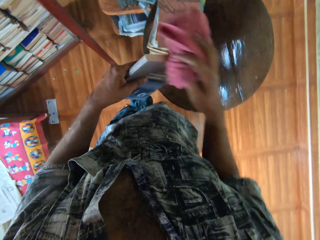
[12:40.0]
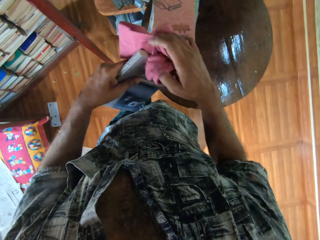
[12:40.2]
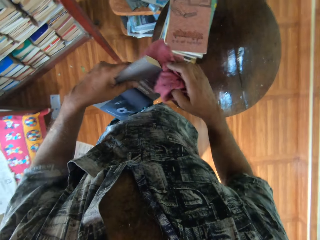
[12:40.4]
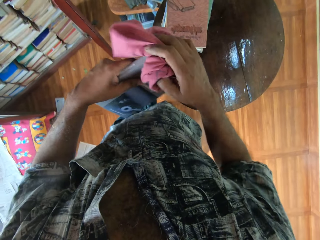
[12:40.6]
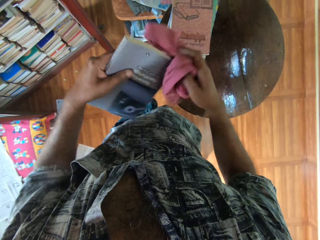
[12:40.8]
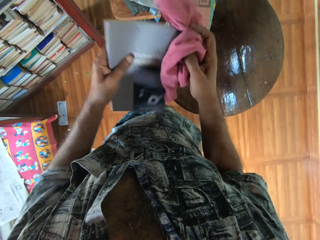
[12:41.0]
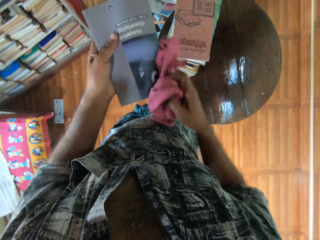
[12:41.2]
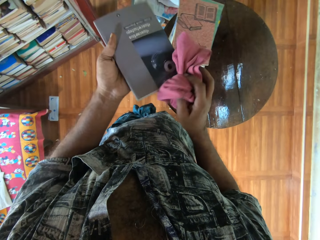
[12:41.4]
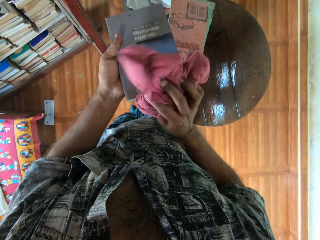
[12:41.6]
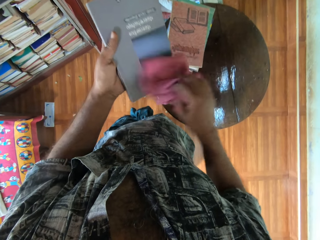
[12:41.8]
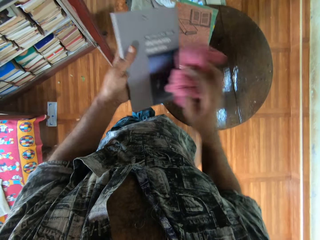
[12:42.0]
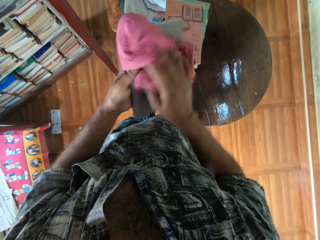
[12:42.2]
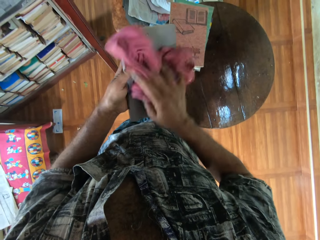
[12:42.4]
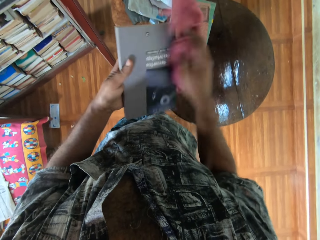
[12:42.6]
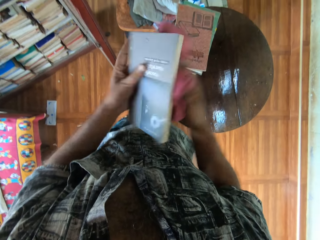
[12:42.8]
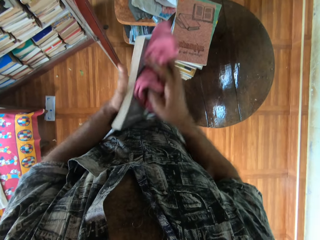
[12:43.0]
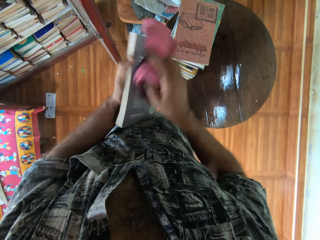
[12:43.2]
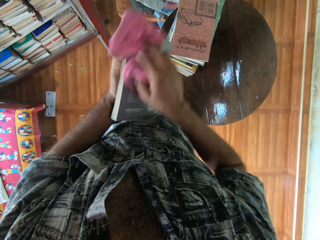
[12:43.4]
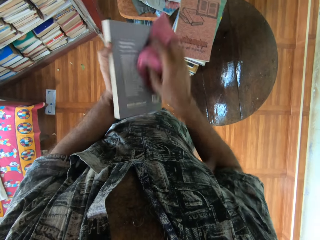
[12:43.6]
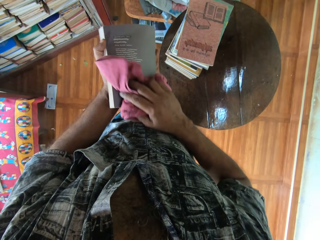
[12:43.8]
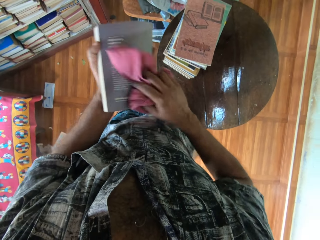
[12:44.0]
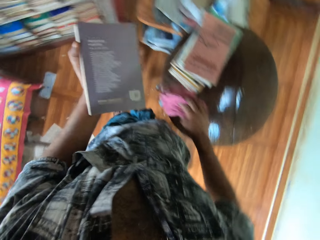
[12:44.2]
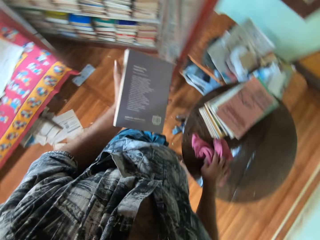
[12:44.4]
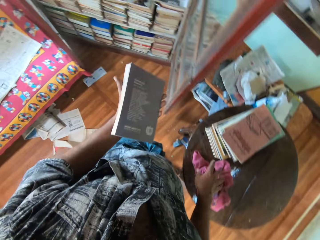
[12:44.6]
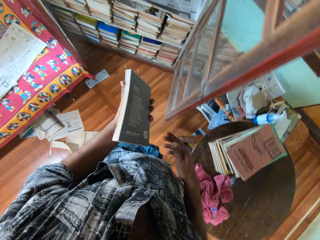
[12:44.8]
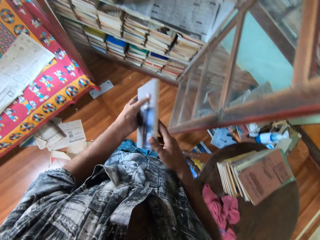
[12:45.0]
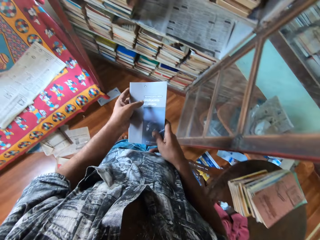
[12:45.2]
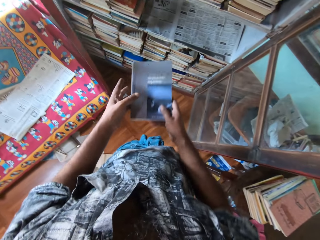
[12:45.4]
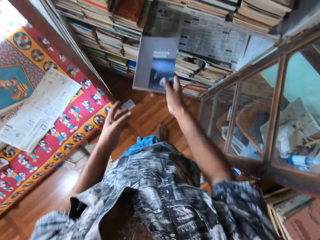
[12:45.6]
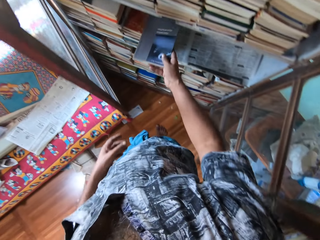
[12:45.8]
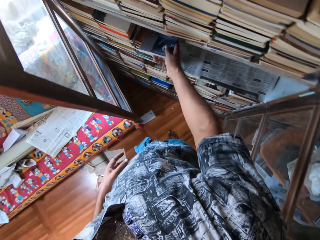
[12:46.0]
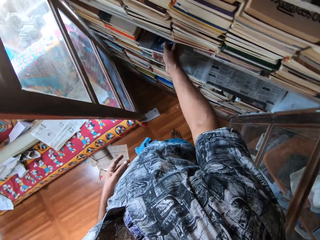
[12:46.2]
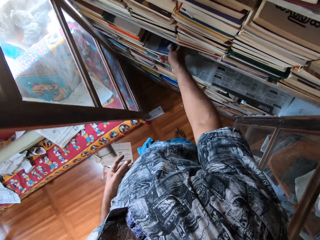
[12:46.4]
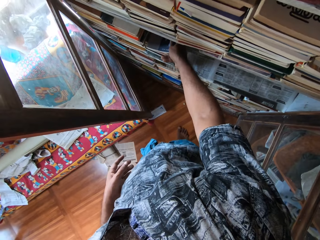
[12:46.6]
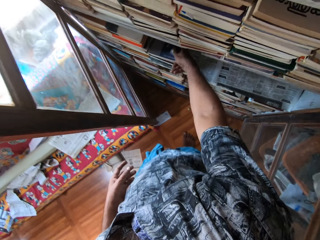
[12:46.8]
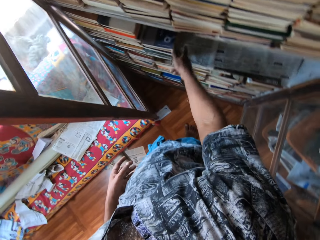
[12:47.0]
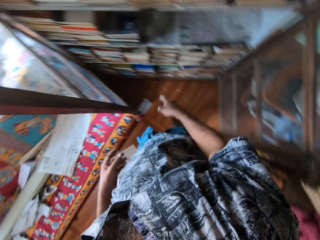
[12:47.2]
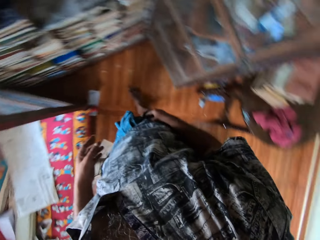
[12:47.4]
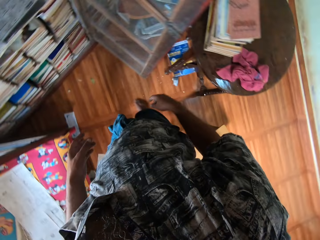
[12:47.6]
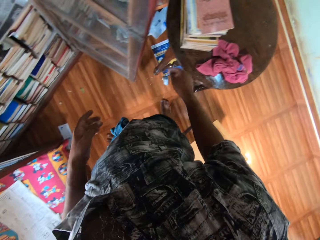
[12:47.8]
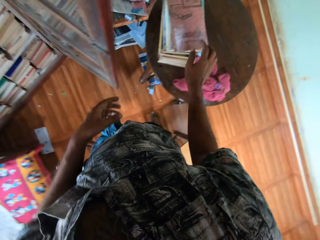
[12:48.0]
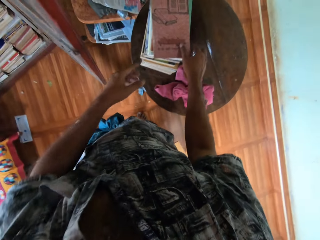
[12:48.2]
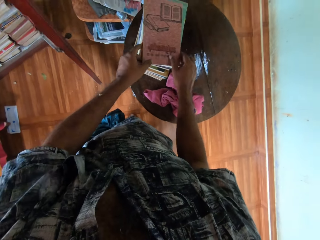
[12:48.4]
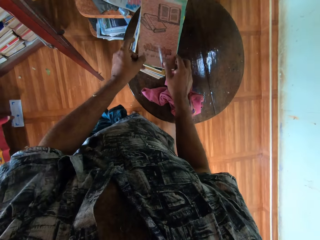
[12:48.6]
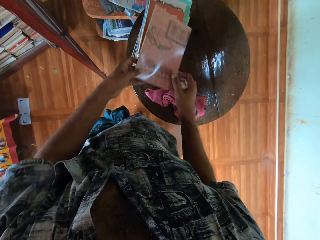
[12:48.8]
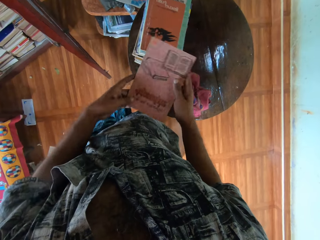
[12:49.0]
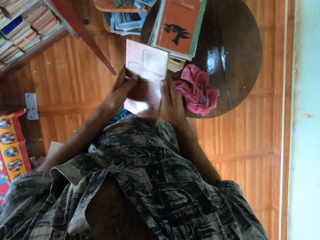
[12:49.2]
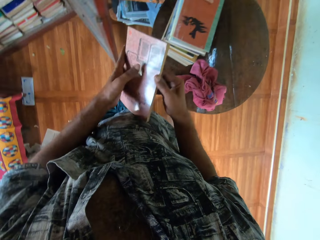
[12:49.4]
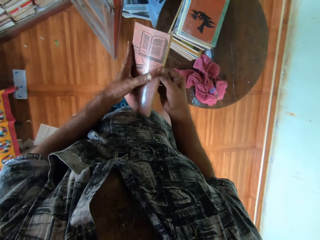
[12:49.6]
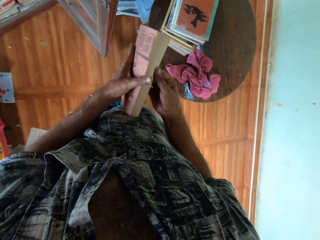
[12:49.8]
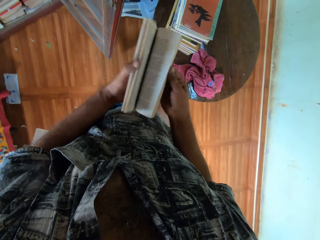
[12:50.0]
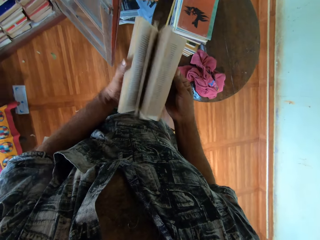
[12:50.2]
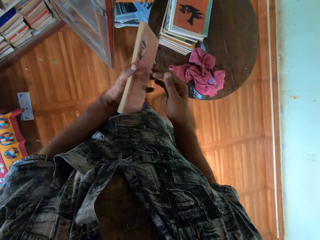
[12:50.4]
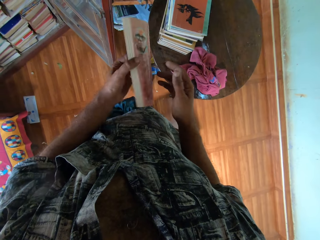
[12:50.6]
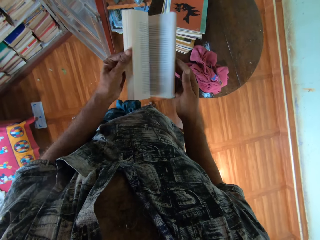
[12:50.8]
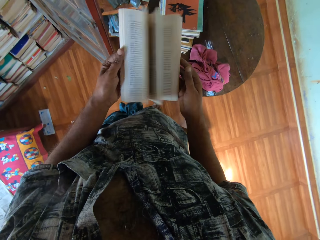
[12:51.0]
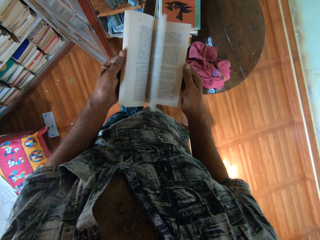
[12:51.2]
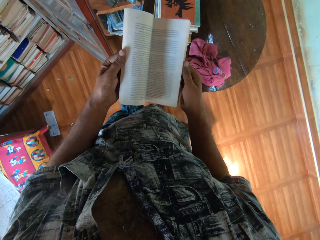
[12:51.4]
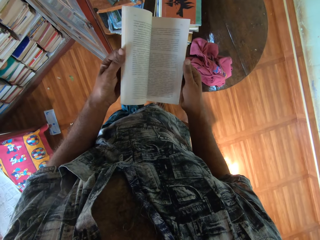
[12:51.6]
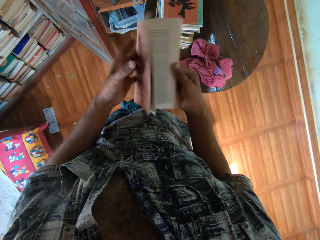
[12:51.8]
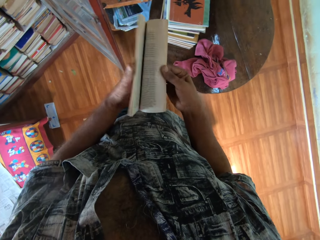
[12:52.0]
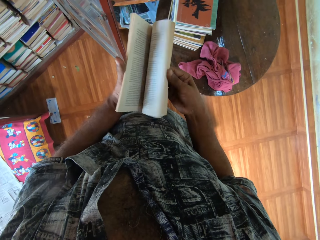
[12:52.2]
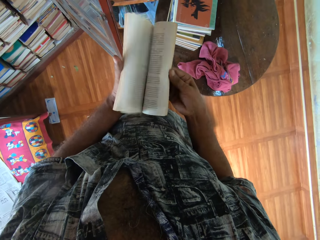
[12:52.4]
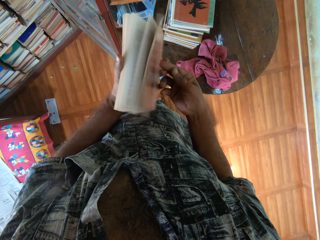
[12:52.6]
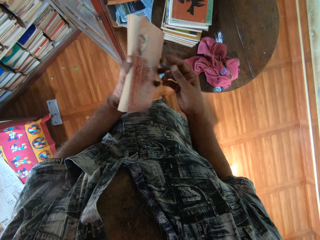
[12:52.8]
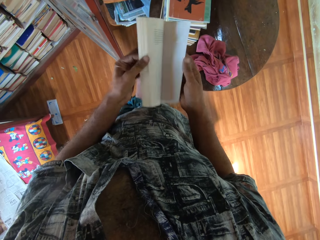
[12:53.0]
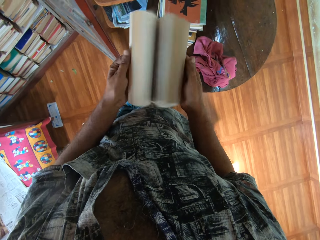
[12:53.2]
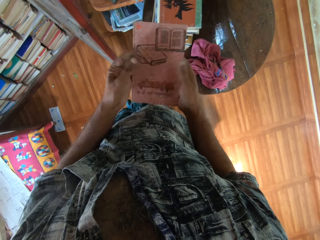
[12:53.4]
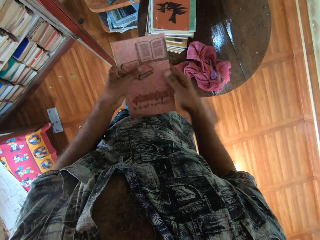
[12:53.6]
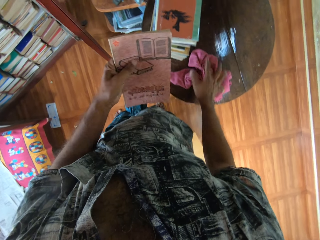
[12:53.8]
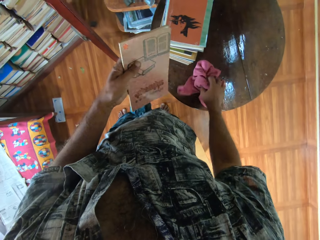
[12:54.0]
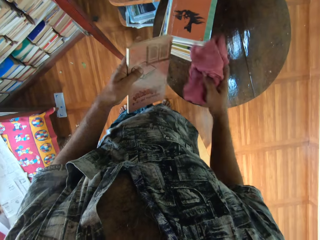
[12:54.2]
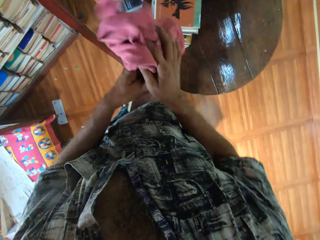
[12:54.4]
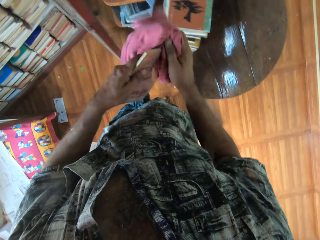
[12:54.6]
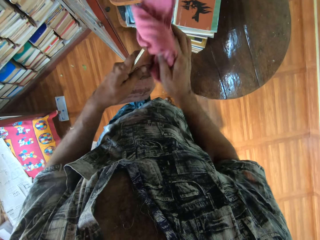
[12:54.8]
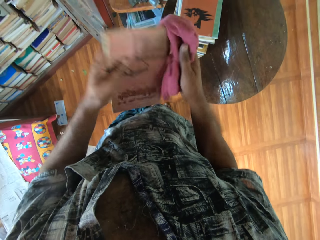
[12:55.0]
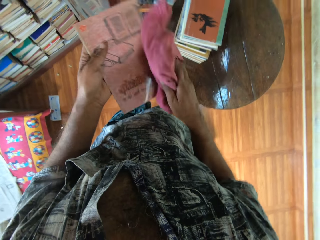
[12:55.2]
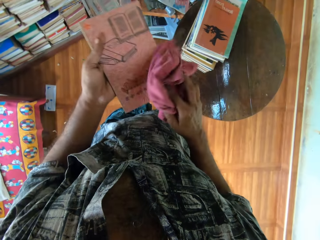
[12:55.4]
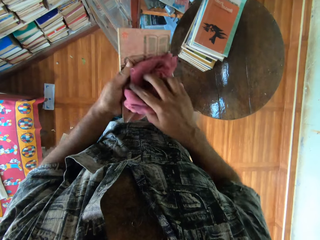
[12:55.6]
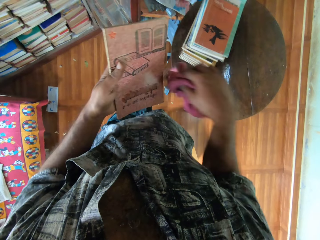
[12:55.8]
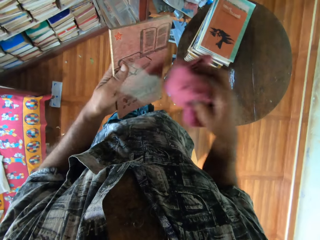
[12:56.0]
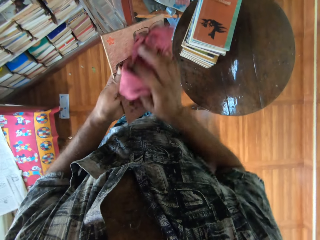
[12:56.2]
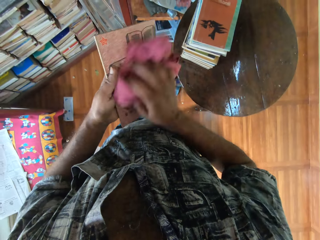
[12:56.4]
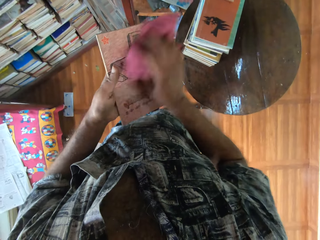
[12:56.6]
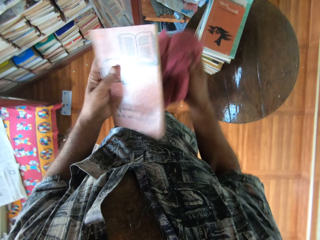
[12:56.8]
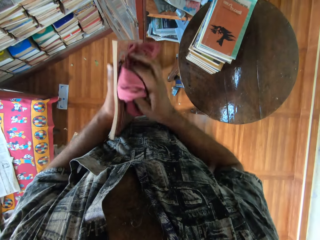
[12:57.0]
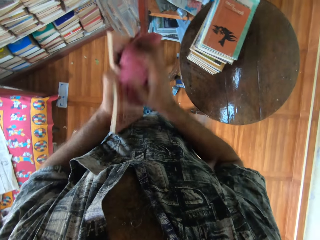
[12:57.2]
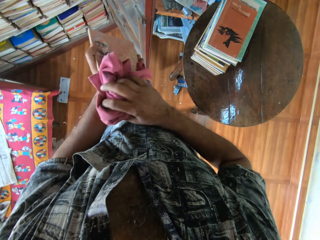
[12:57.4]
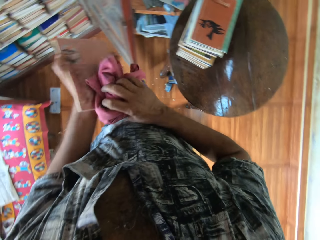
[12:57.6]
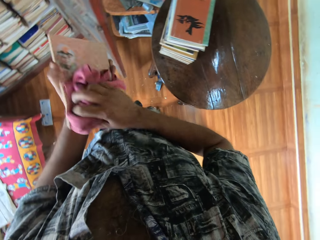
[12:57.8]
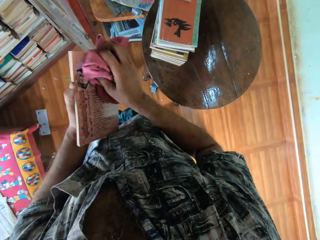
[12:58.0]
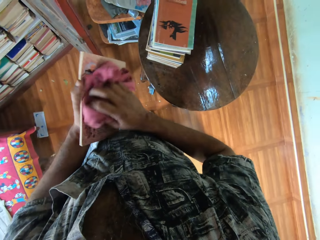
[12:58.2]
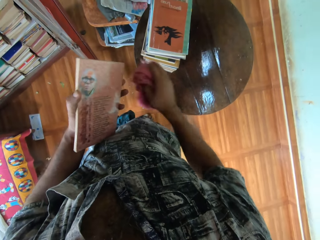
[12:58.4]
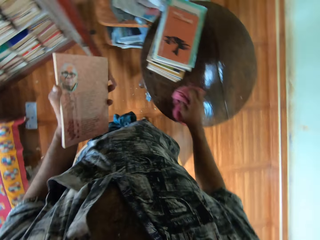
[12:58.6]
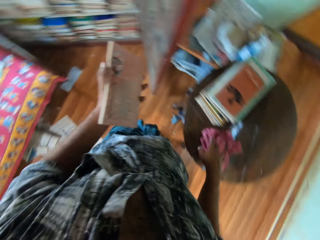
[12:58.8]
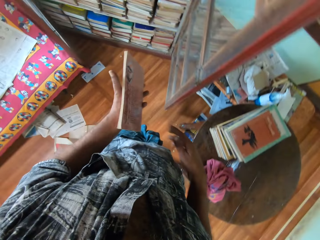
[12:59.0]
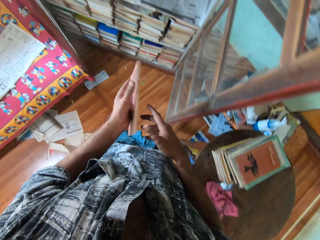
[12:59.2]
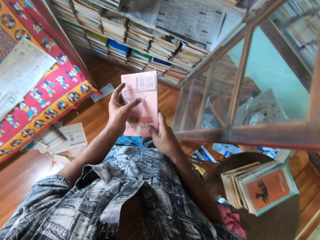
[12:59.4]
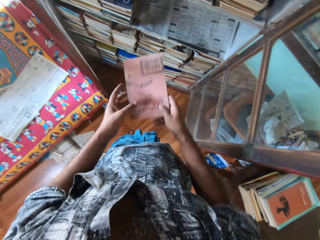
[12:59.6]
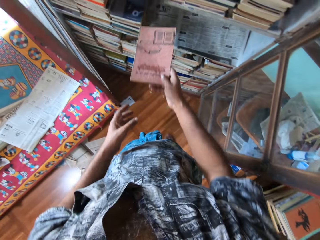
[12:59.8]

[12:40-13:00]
The camera wearer picks up a towel. They wipe the book with a cloth. They put the cloth on the table. They place the book on a shelf. They take a book. They peruse the book. They collect the towel. They wipe the book with the cloth. They drop the towel on the table.

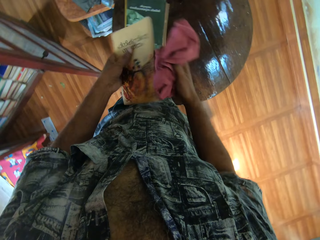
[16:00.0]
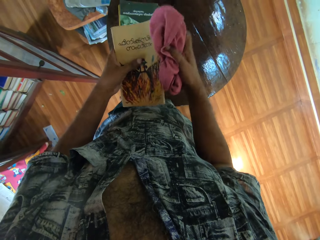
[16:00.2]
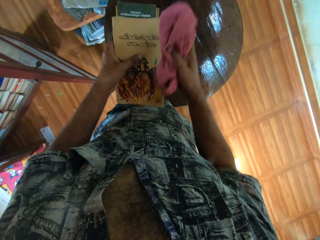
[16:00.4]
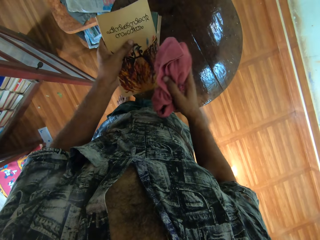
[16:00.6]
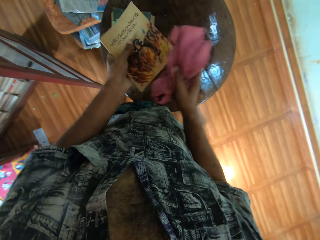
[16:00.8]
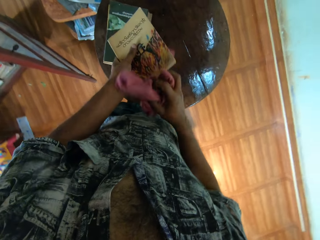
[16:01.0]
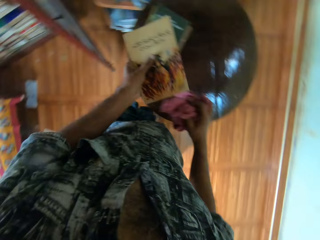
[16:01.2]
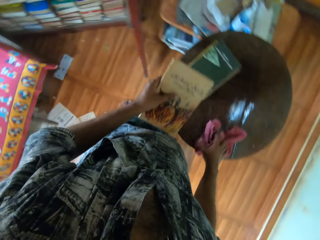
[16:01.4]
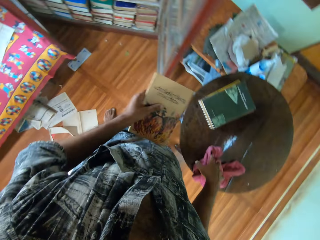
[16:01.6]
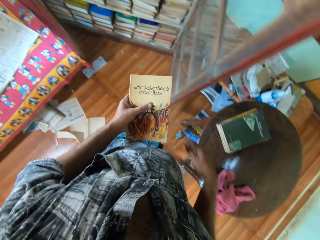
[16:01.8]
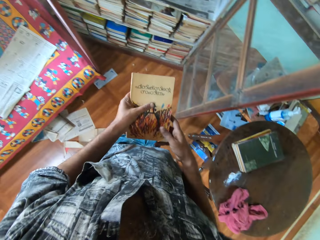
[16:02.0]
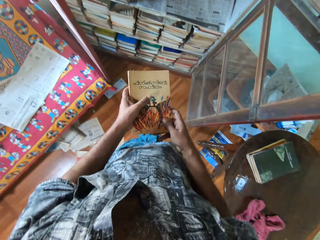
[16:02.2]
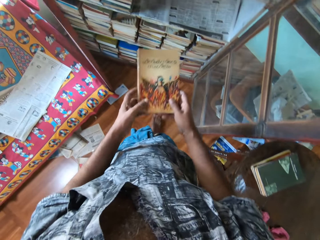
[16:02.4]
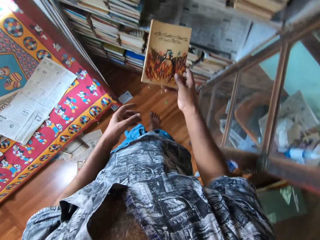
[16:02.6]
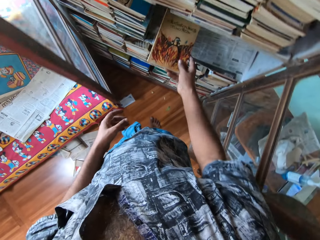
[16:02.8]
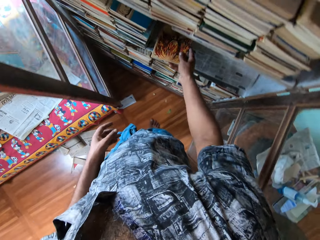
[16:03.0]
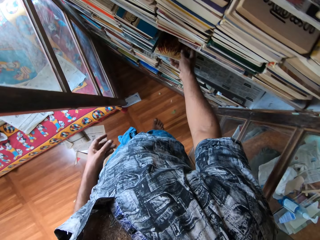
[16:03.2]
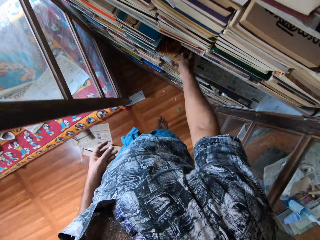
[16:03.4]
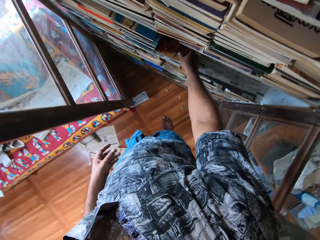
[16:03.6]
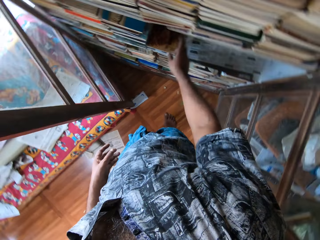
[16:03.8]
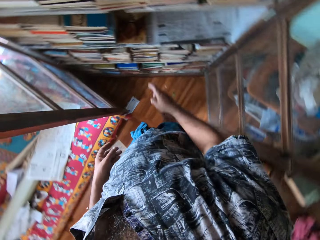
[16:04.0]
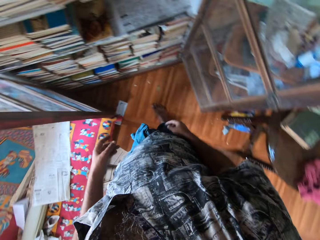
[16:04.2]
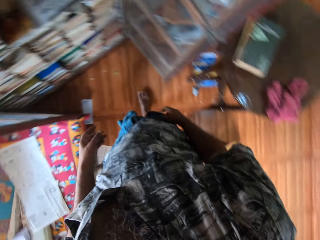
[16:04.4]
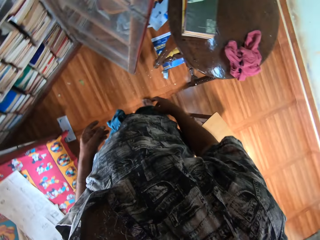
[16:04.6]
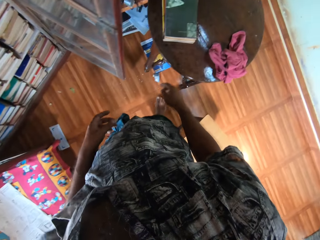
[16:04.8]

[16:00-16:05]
The camera wearer puts a hand towel on a round table. They turn around and make a step. They move the book. They place the book on the shelf. They pull back the right hand.
